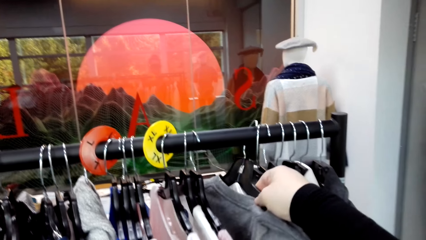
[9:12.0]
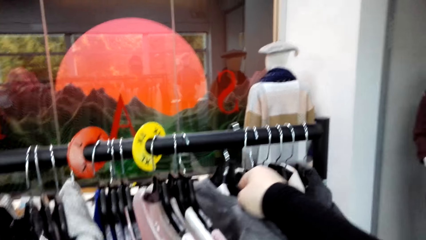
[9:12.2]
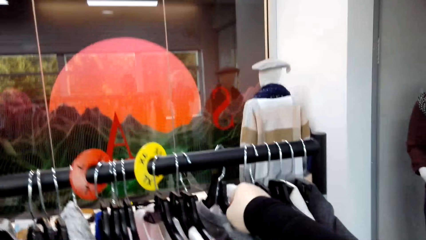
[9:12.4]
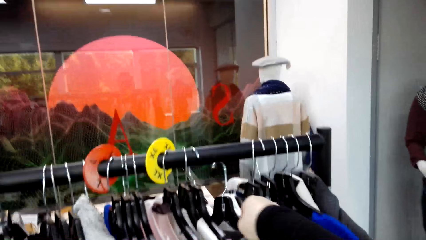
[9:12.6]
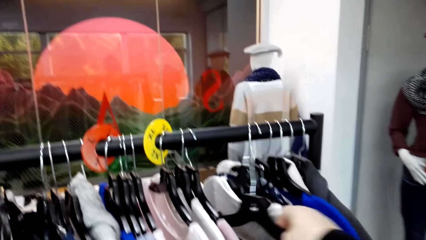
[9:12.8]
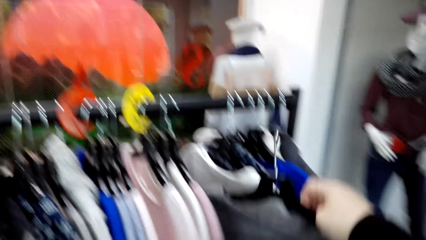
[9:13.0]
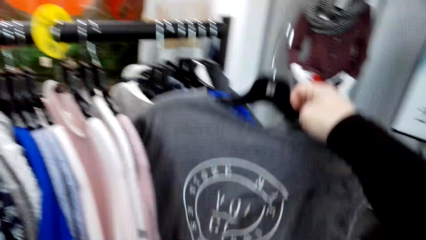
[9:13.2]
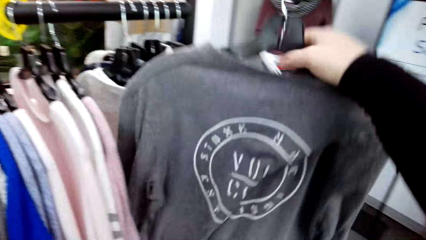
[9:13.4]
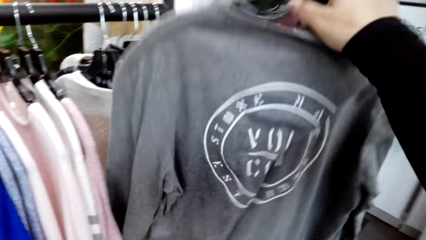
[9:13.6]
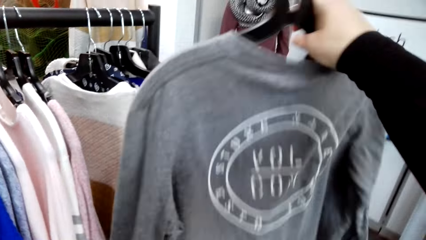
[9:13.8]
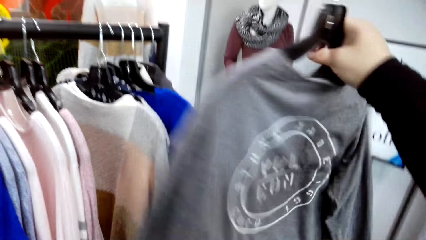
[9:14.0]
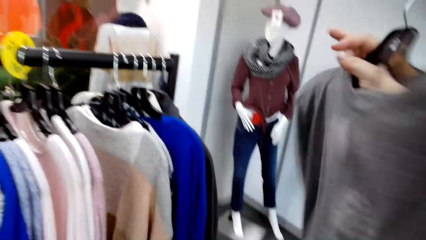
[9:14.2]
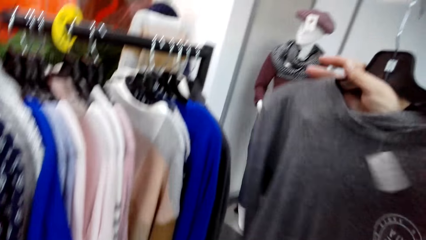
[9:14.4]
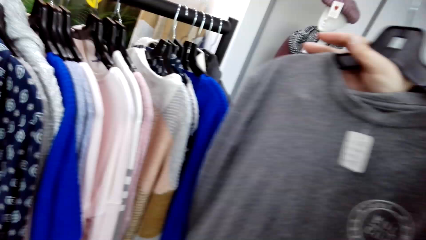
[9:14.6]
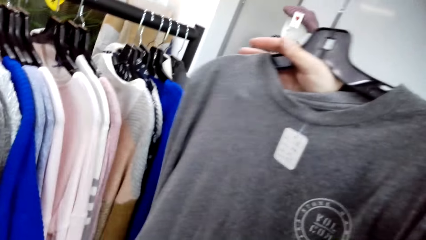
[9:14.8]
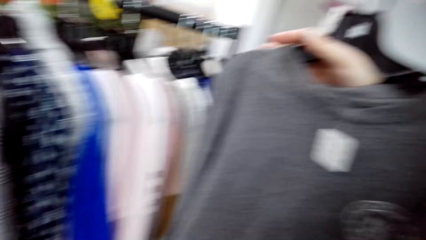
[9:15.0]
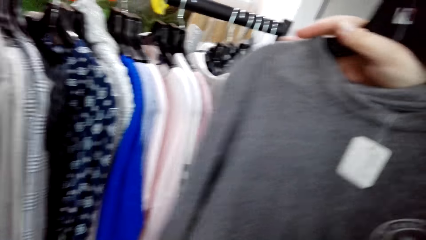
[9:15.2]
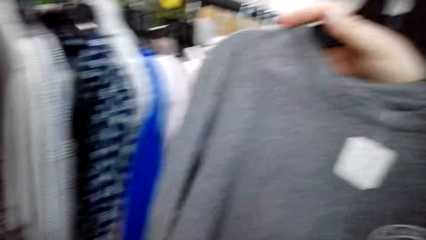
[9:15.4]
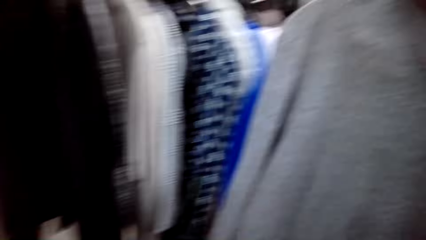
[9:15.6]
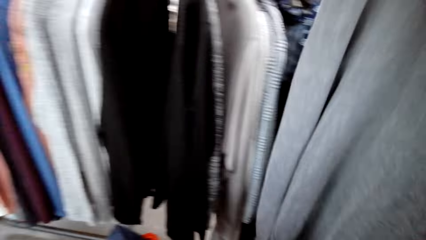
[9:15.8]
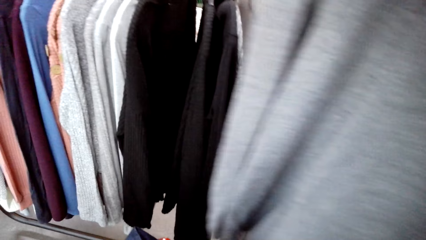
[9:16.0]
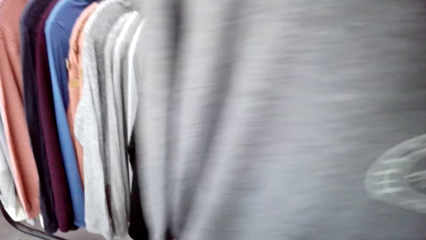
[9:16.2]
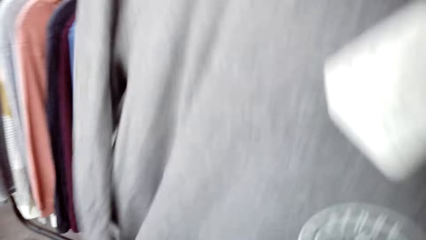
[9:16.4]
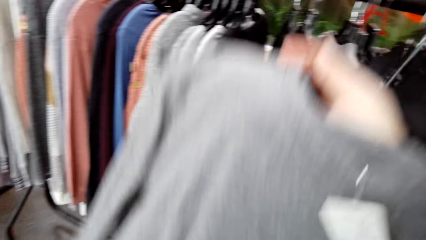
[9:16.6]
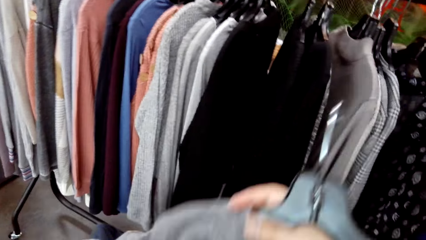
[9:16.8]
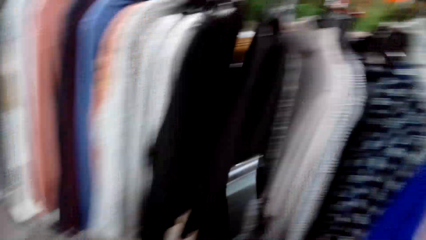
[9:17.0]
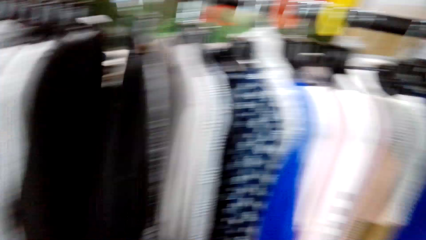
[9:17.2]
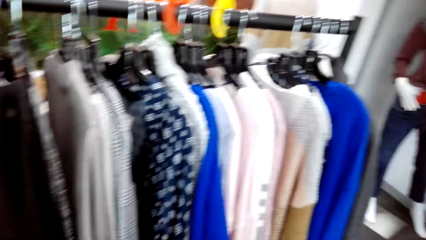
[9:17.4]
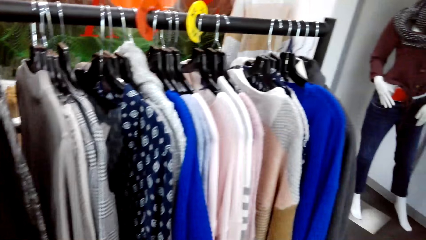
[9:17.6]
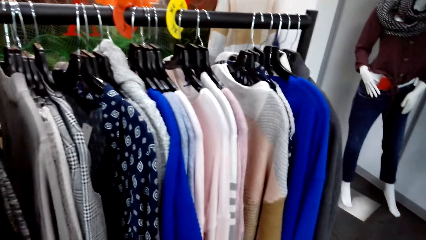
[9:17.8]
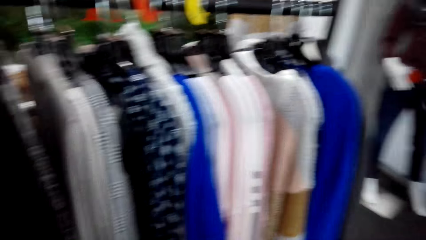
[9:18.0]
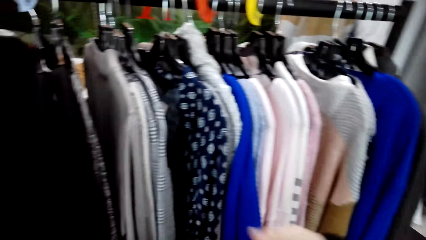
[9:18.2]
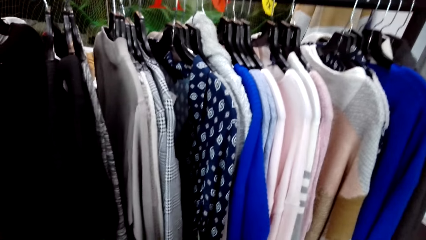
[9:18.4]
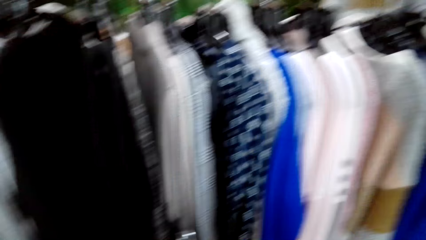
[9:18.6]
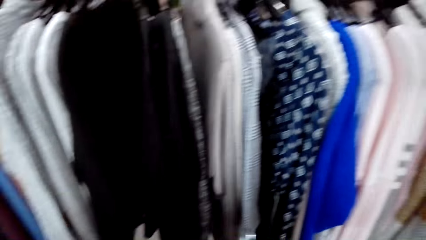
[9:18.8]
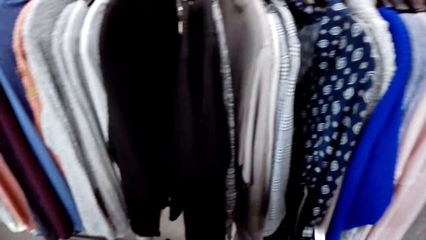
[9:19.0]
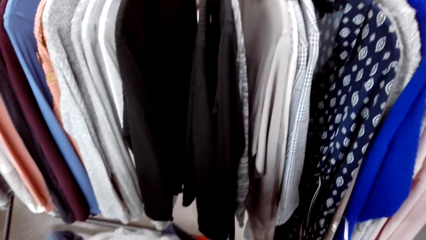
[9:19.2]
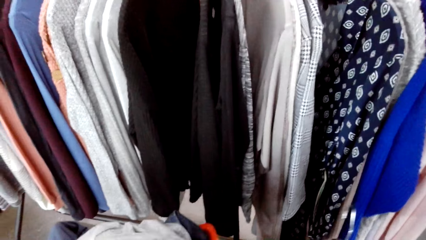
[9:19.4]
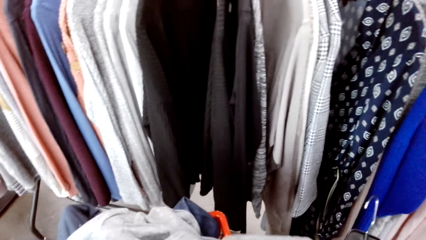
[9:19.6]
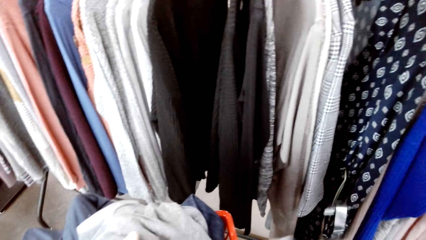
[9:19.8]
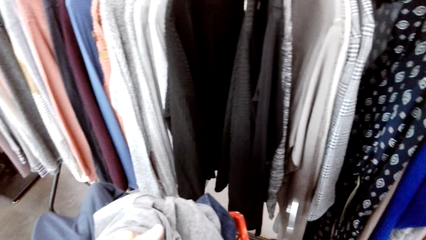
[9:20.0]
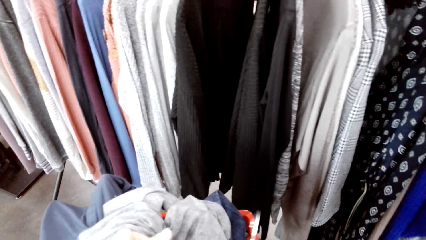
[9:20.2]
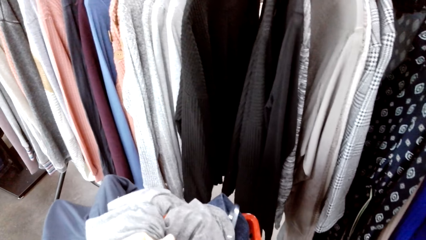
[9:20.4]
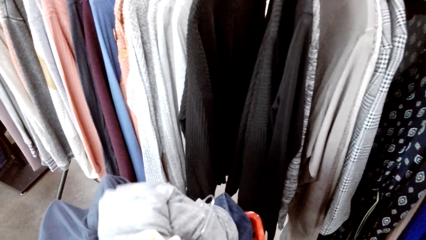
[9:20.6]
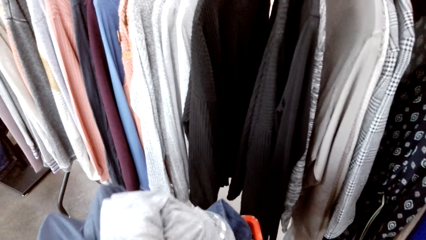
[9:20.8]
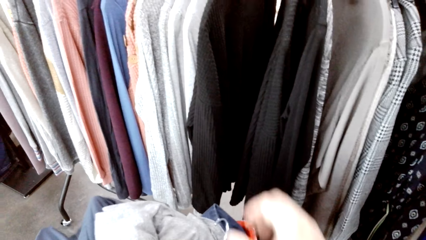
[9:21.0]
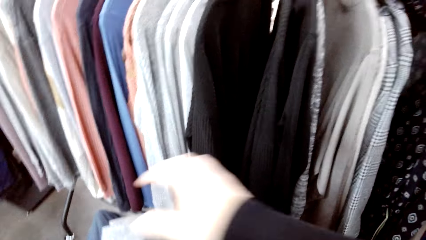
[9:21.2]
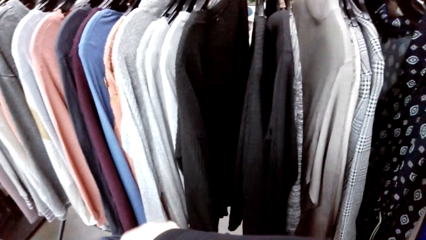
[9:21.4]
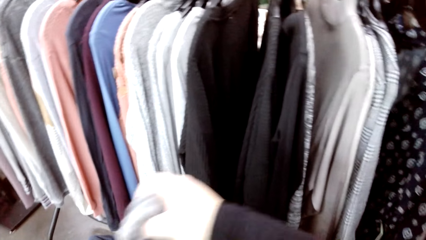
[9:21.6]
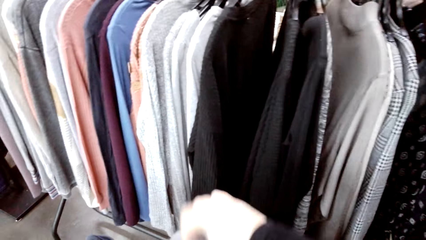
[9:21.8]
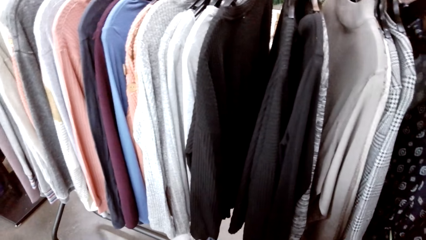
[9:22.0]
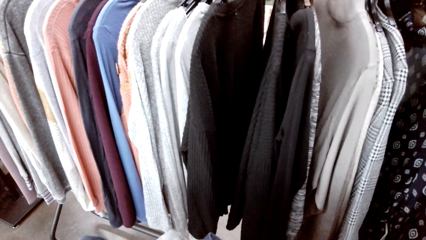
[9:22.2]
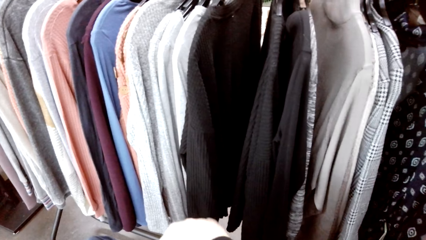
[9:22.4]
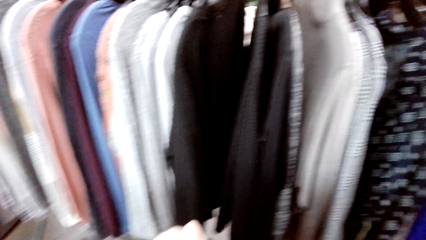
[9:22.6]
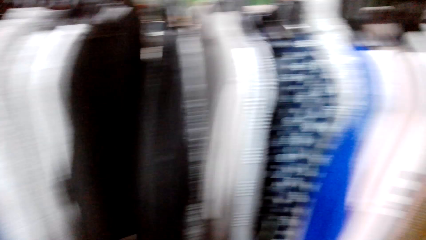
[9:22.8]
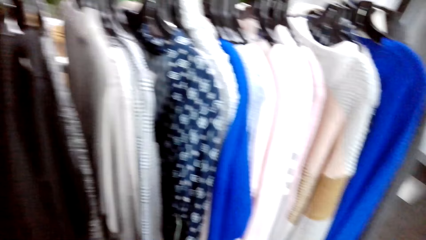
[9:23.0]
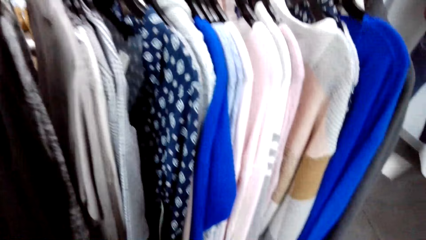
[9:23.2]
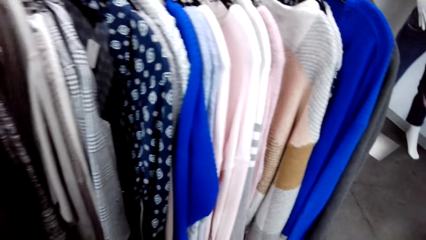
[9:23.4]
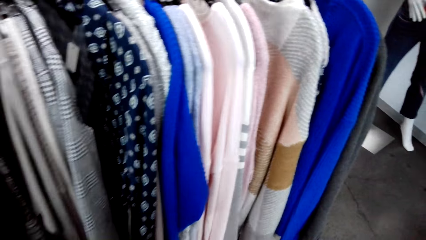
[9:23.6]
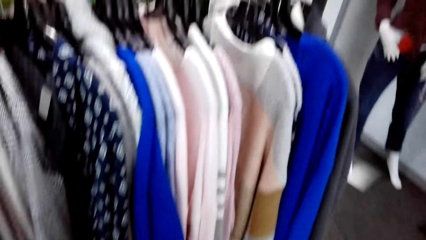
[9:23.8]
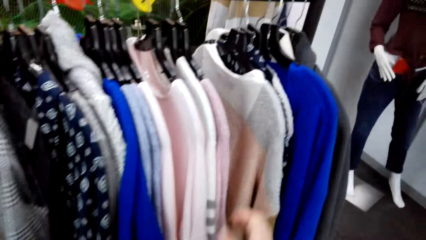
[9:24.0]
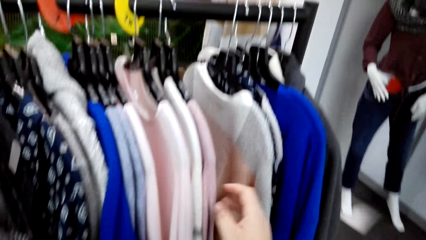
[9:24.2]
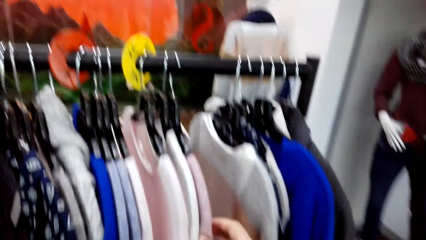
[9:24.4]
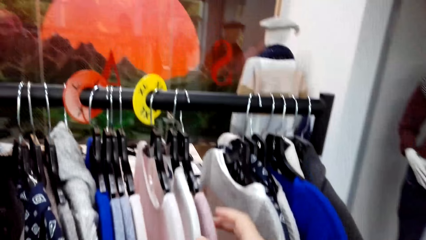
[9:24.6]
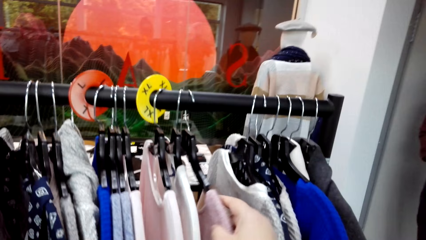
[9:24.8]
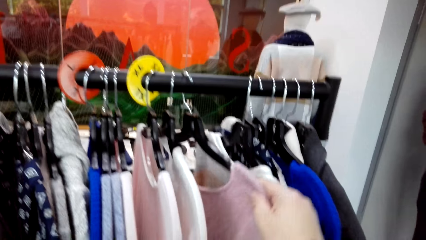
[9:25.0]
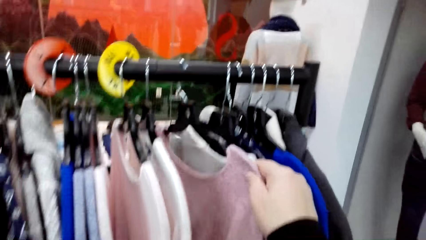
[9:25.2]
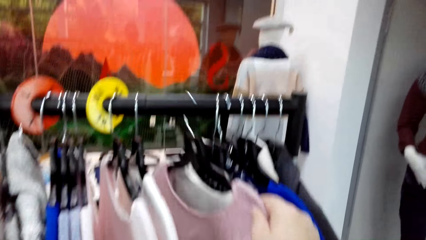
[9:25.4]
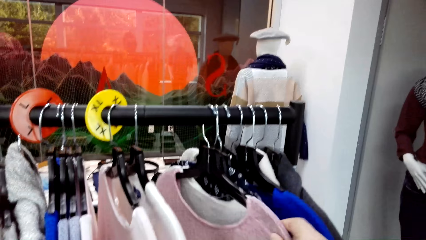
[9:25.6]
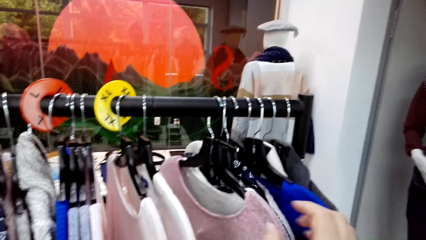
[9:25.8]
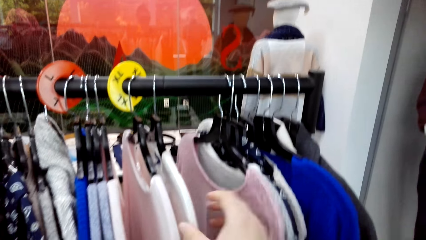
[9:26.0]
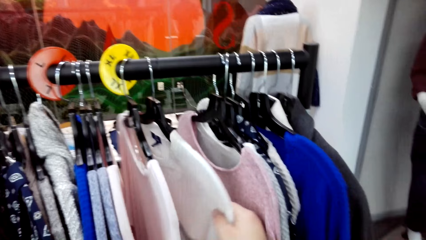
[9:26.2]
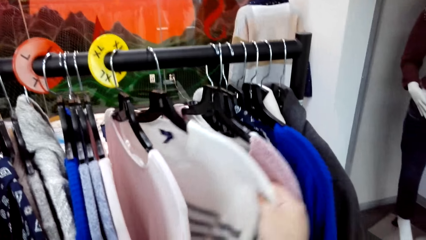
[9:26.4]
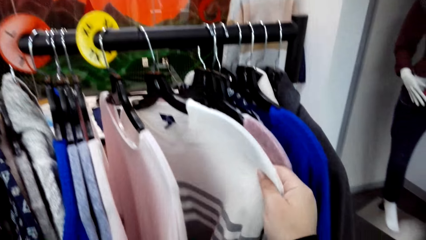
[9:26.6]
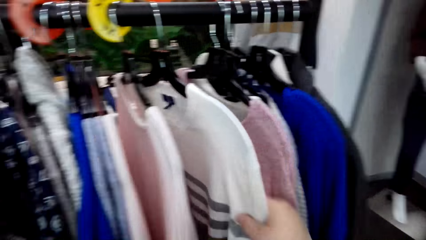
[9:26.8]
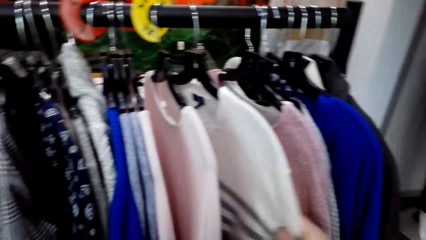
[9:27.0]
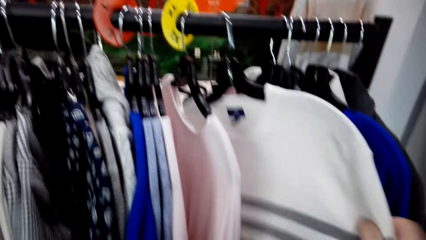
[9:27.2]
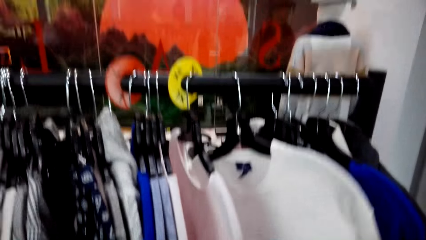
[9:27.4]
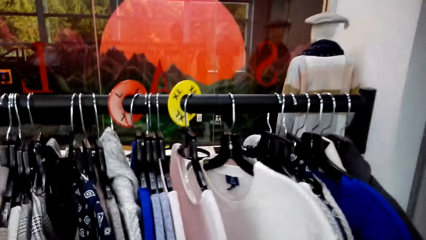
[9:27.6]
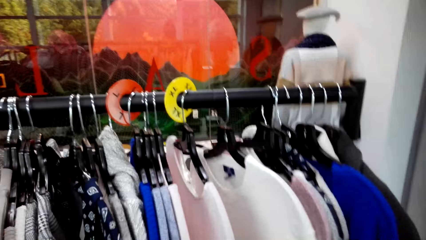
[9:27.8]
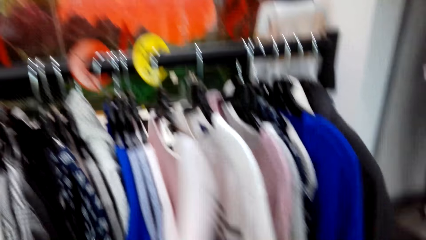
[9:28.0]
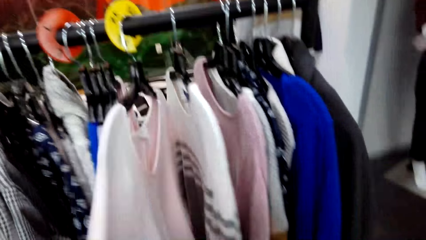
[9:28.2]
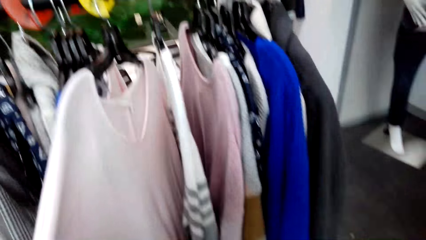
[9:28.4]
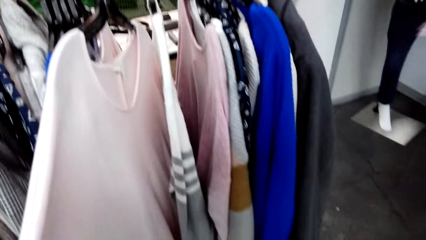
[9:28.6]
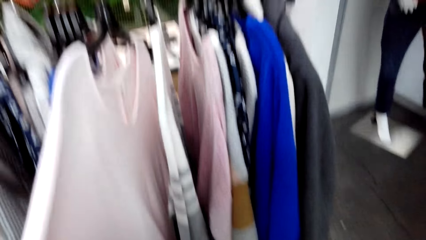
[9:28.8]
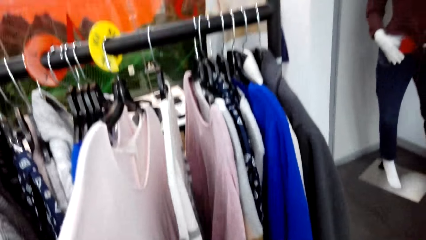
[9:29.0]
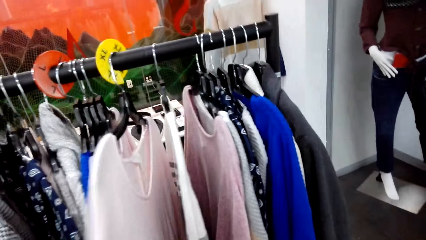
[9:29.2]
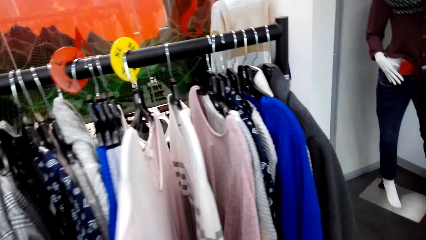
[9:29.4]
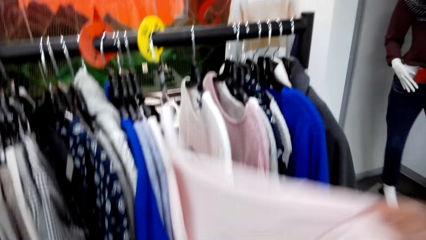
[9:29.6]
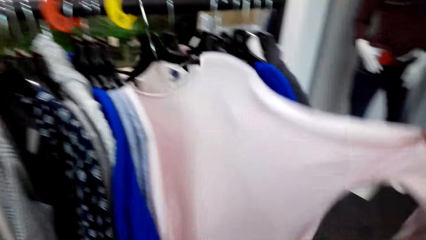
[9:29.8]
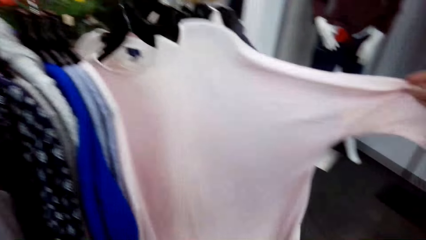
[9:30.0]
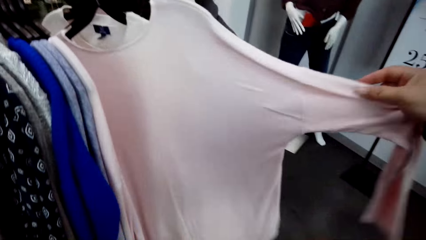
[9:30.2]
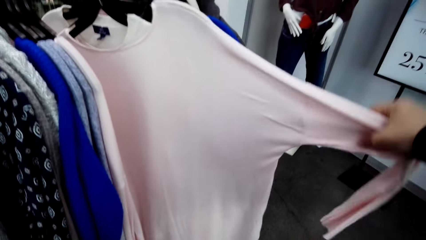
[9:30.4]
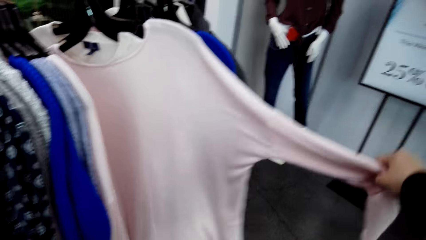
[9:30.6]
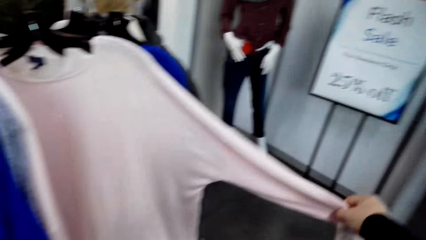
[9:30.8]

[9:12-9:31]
The camera wearer takes a cloth from the clothes hanging rod. They look at the cloth. They place clothes on other clothes. They move clothes on the clothes hanging rod.
